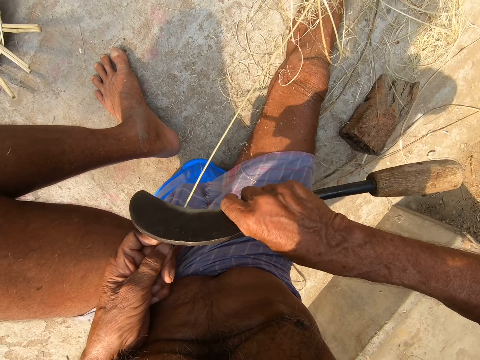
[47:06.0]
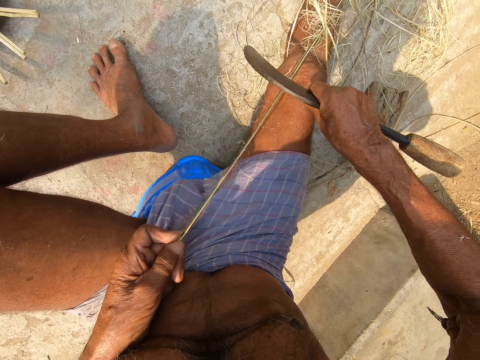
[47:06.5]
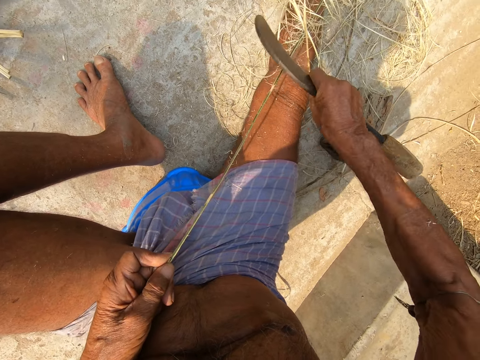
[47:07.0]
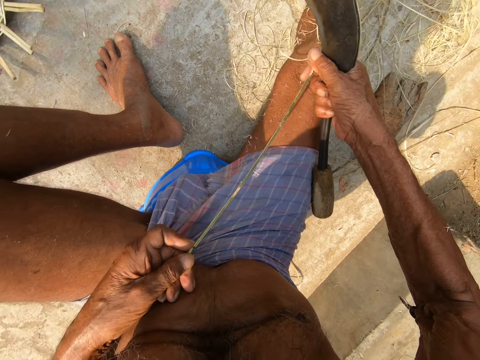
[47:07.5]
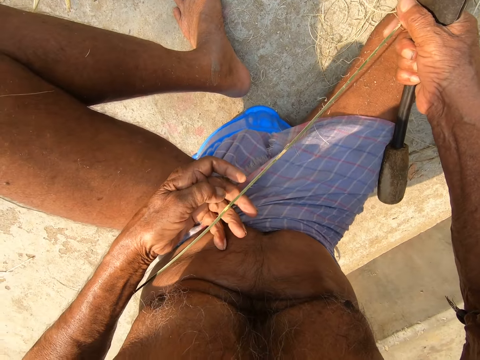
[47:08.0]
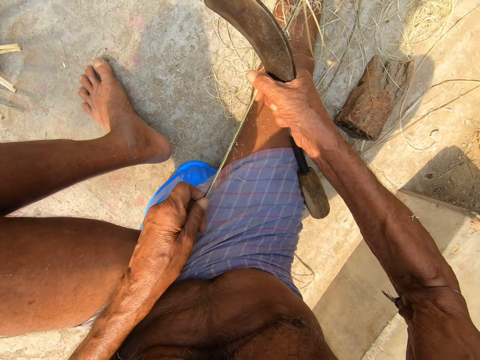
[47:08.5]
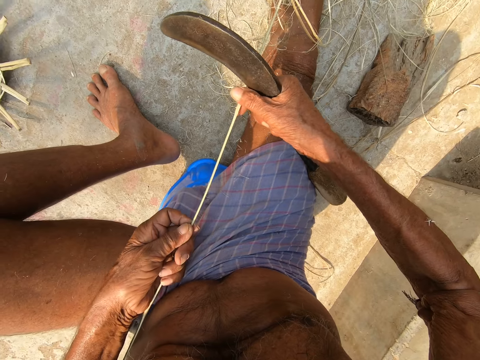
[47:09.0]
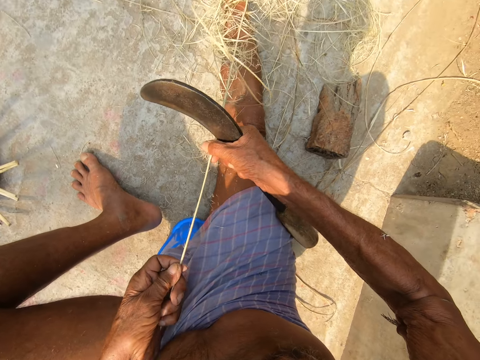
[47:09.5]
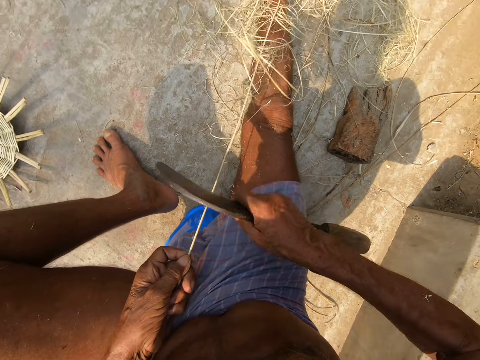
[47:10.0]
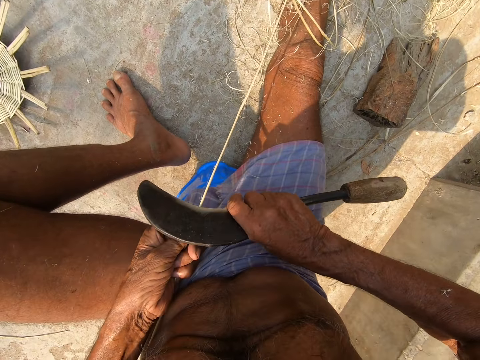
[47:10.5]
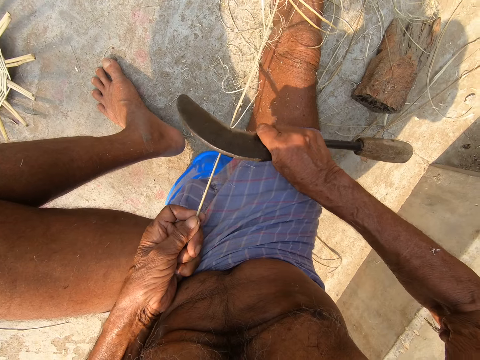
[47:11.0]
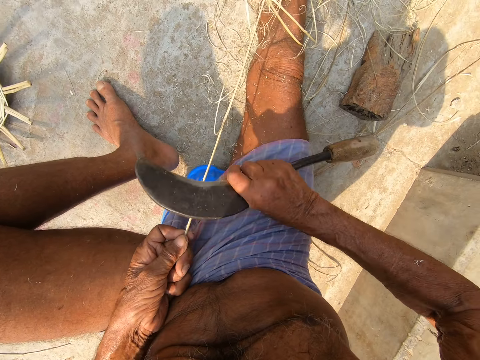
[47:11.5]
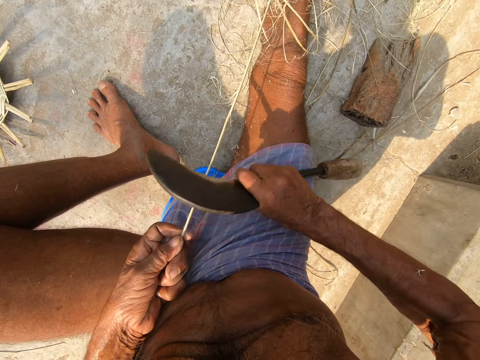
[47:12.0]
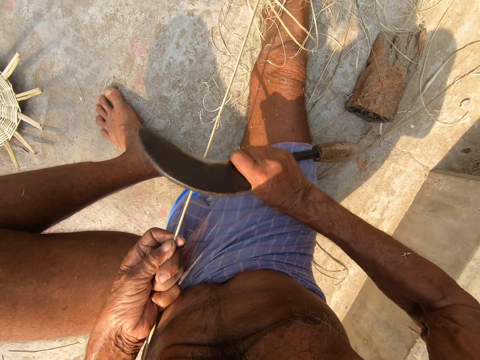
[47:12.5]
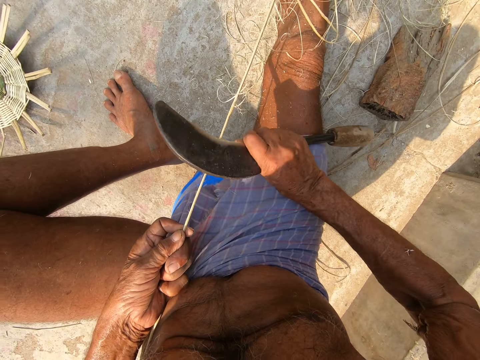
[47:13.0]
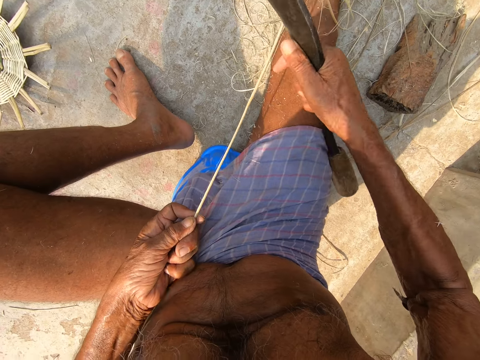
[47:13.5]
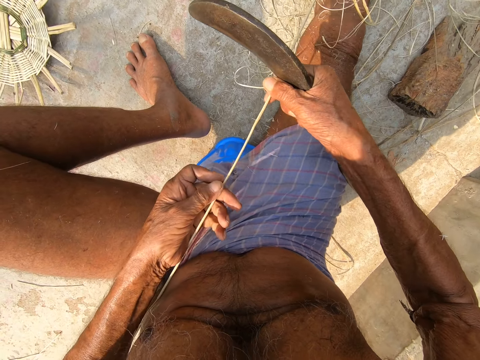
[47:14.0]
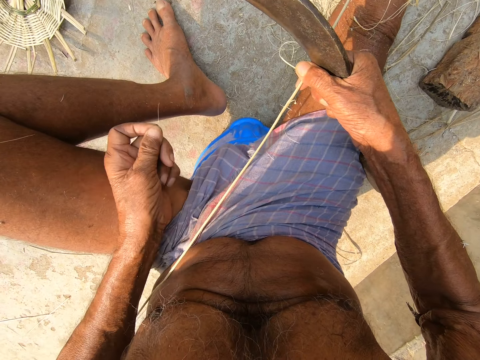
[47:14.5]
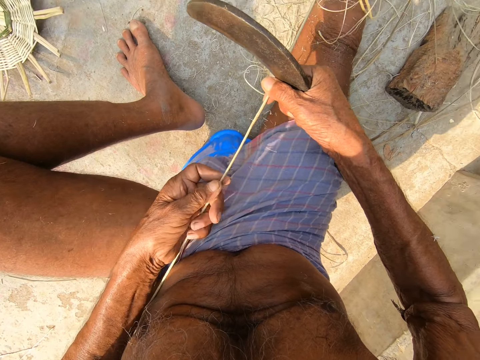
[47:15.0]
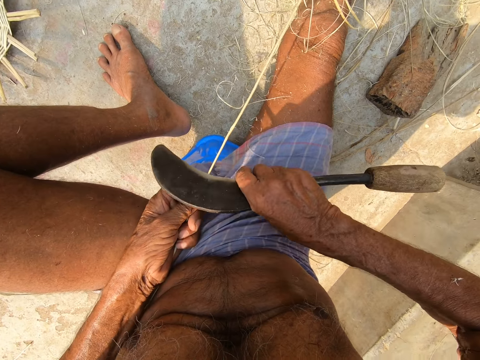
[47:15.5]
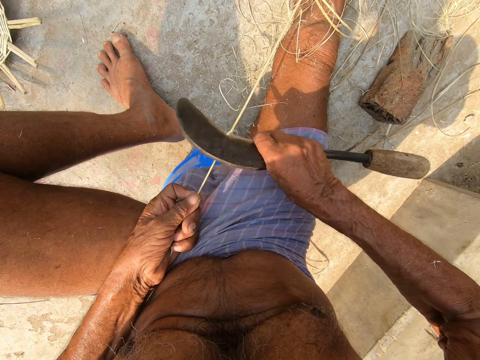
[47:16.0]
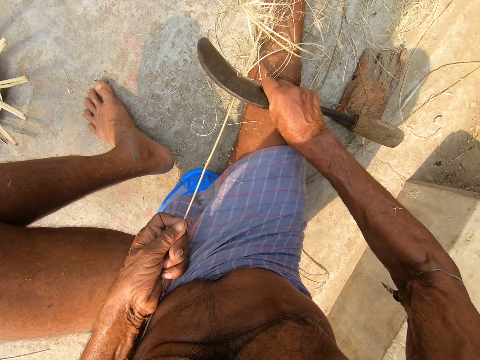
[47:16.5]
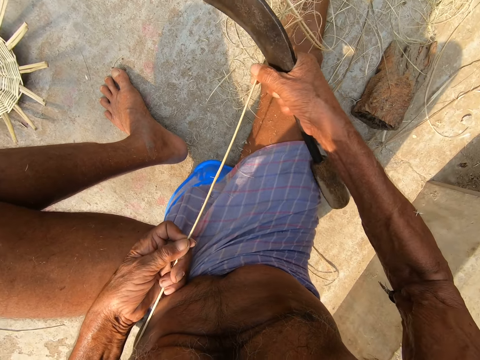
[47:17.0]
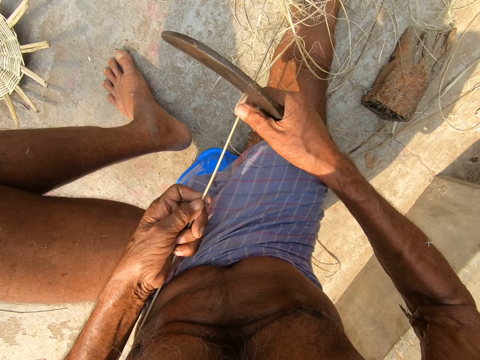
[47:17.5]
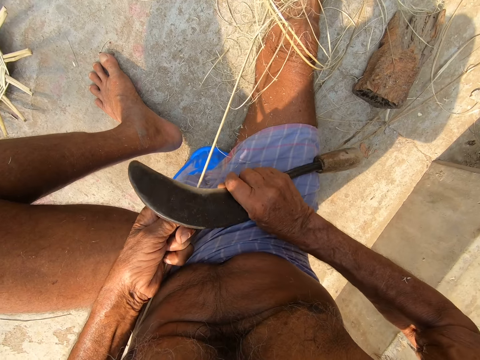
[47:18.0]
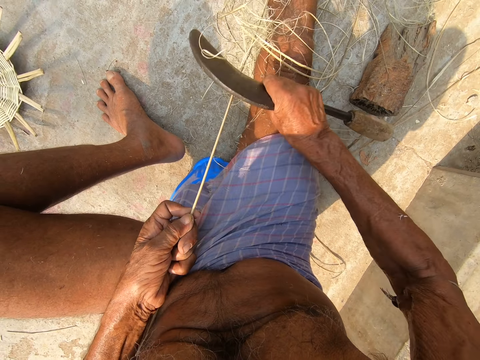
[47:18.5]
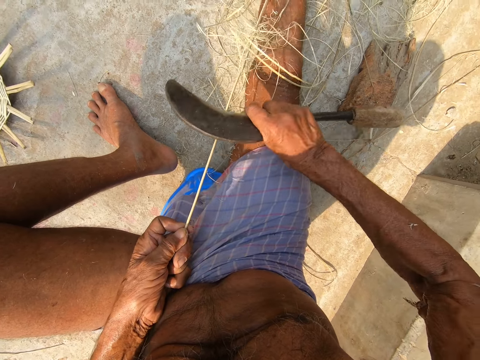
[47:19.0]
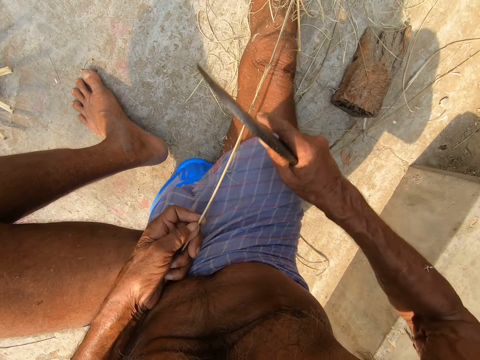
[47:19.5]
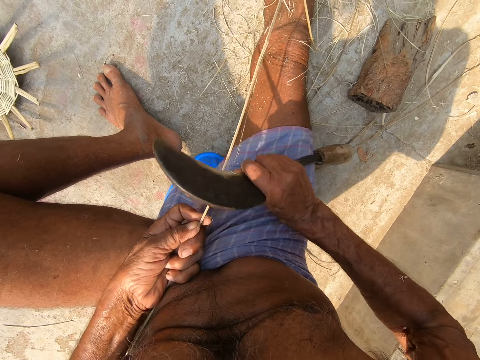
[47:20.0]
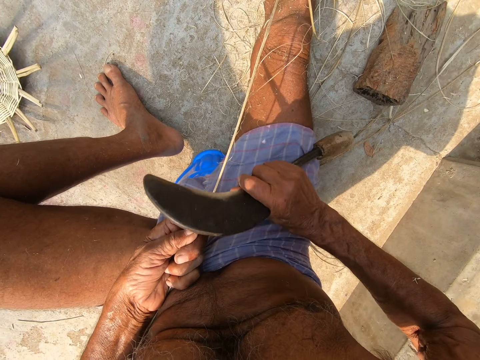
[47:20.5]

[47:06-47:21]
The camera wearer holds the bamboo strip with his right hand. He moves his left hand along the bamboo strip. He scrapes the bamboo strip in his left hand with the sickle in his right hand. He holds the bamboo strip with his right hand. He removes a bamboo hair from the bamboo strip in his right hand with his left hand. He holds the bamboo strip with his left hand. He scrapes the bamboo strip in his left hand with the sickle in his right hand. He holds the bamboo strip with his right hand. He moves his left hand along the bamboo strip. He scrapes the bamboo strip in his left hand with the sickle in his right hand.

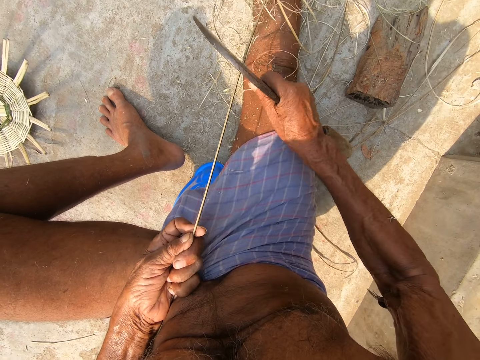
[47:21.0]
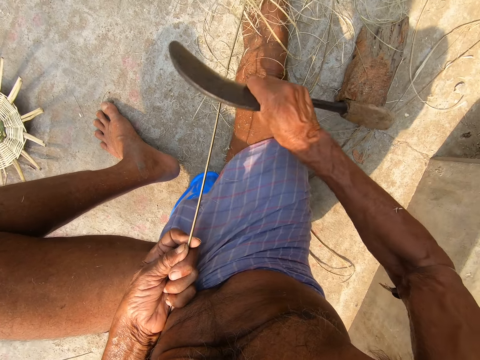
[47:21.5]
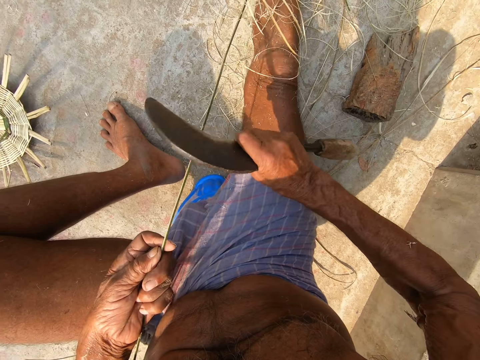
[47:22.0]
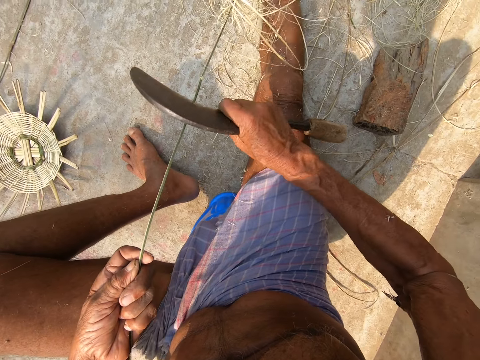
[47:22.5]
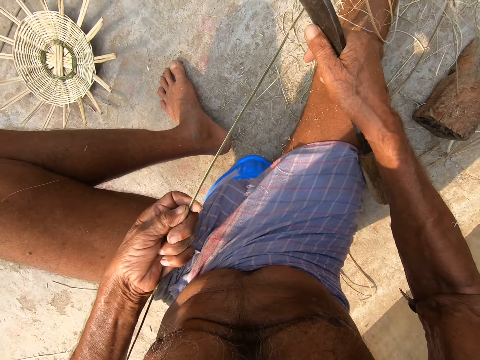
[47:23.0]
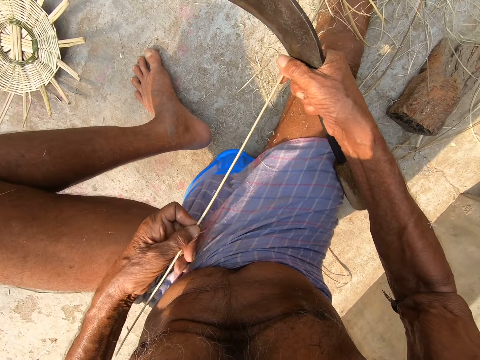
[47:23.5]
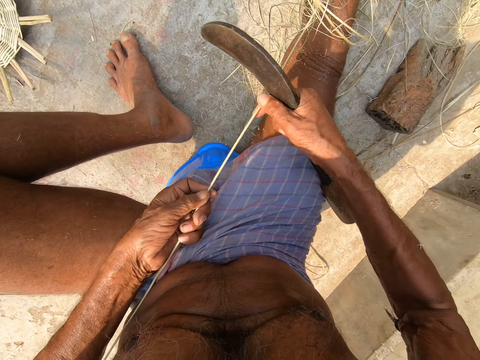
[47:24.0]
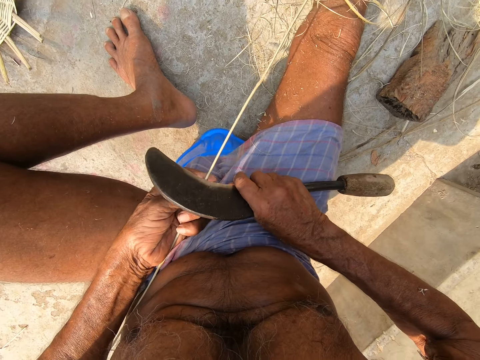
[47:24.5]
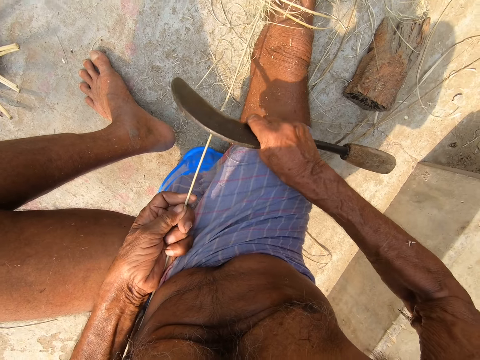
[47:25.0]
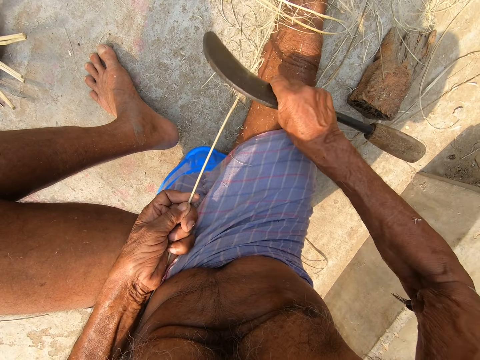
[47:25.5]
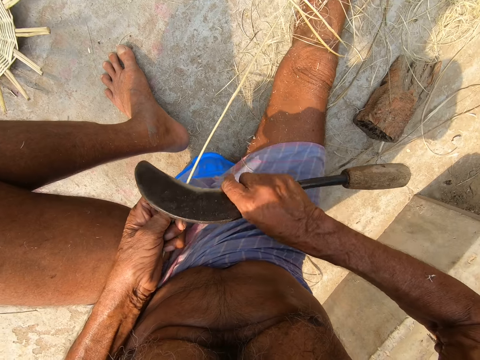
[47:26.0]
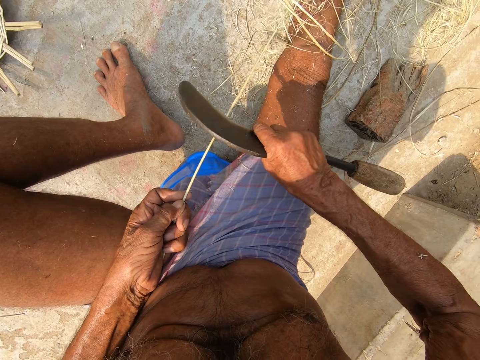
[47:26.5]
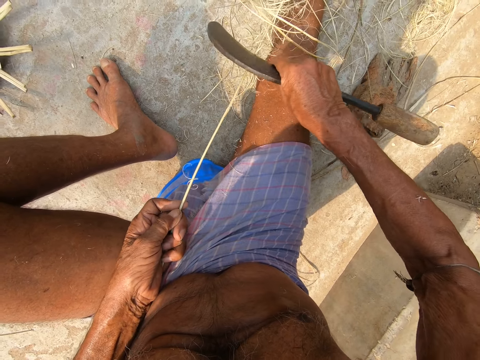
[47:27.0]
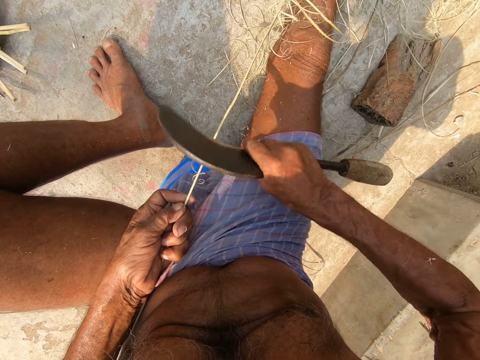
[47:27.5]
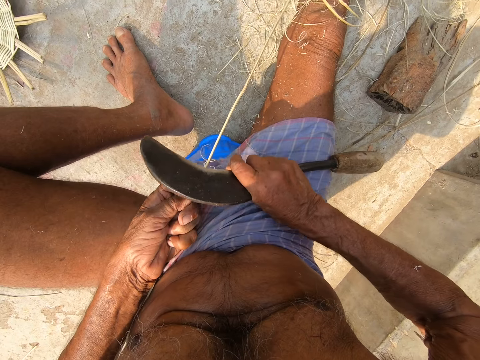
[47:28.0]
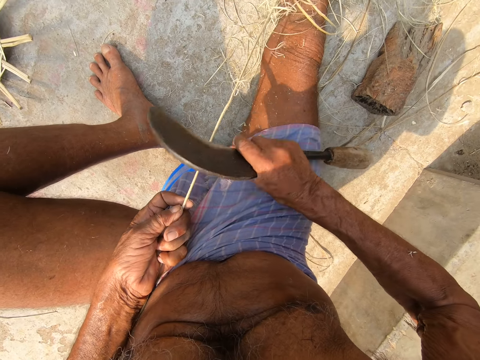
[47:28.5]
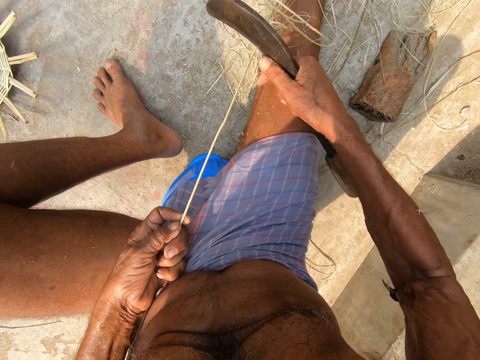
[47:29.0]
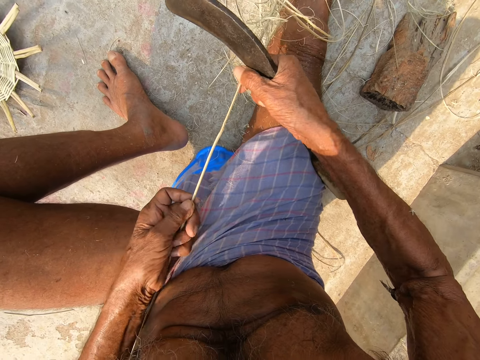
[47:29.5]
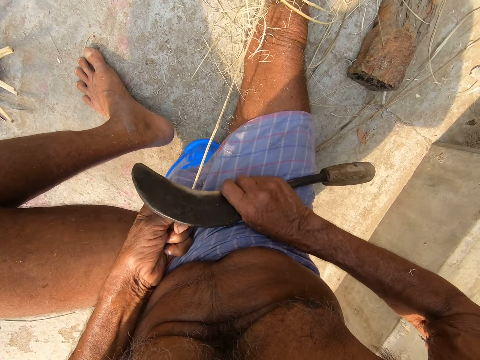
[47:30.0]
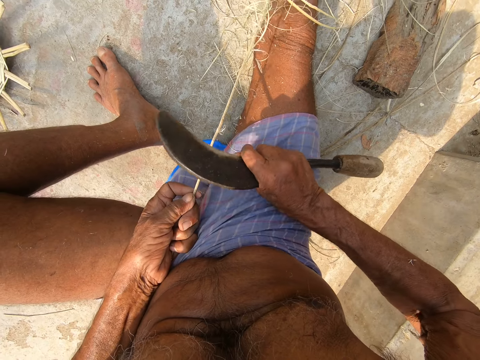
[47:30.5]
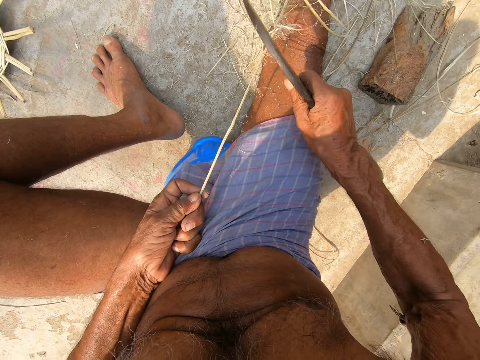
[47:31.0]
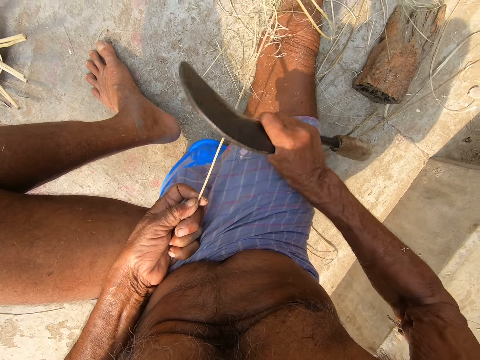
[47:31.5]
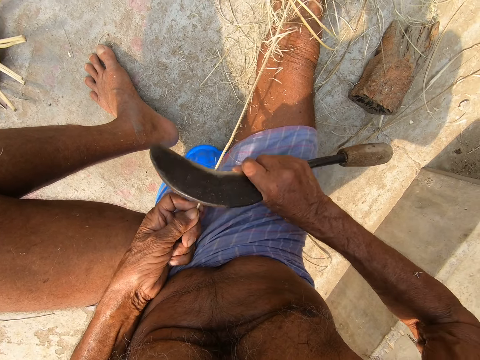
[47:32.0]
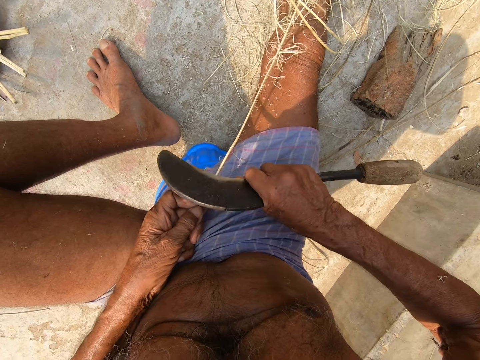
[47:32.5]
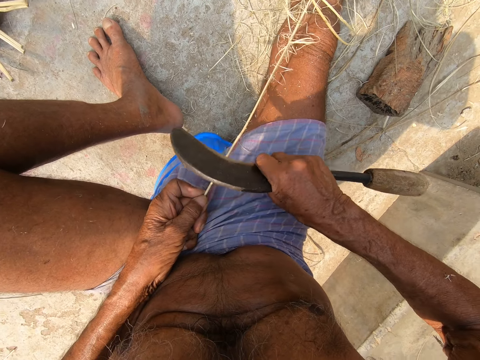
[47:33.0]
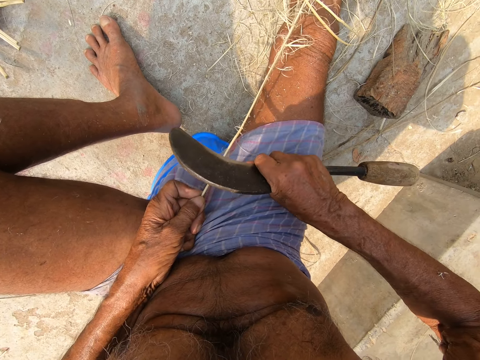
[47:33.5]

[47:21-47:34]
The camera wearer holds the bamboo strip with his right hand. He moves his left hand along the bamboo strip. He scrapes the bamboo strip in his left hand with the sickle in his right hand. He holds the bamboo strip with his right hand. He moves his left hand along the bamboo strip. He scrapes the bamboo strip in his left hand with the sickle in his right hand.
